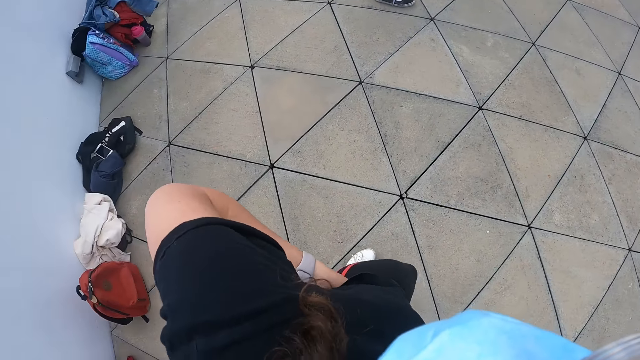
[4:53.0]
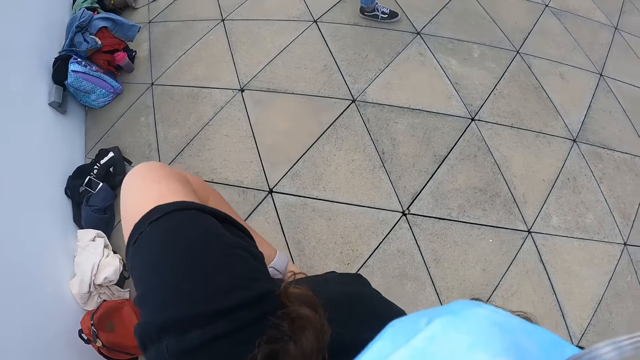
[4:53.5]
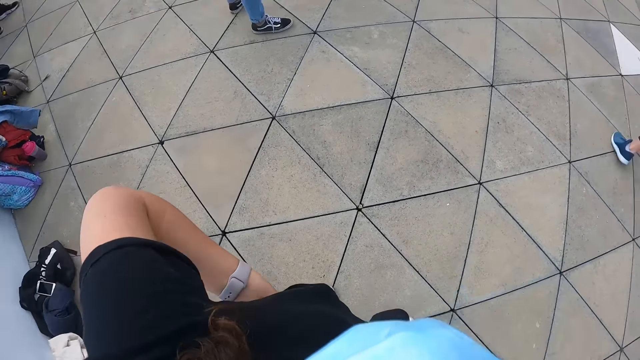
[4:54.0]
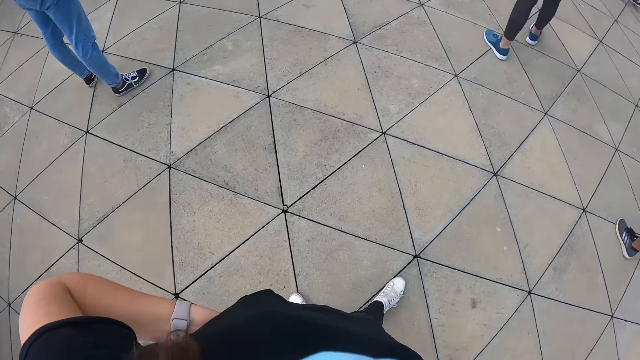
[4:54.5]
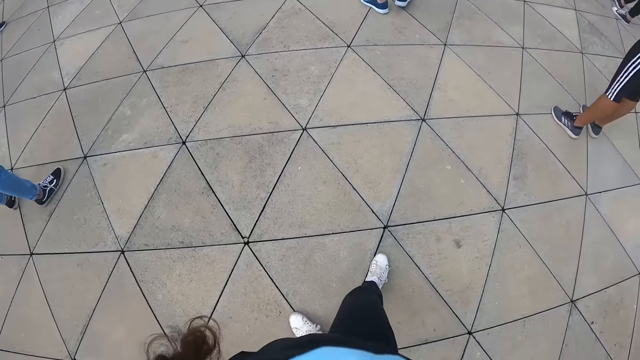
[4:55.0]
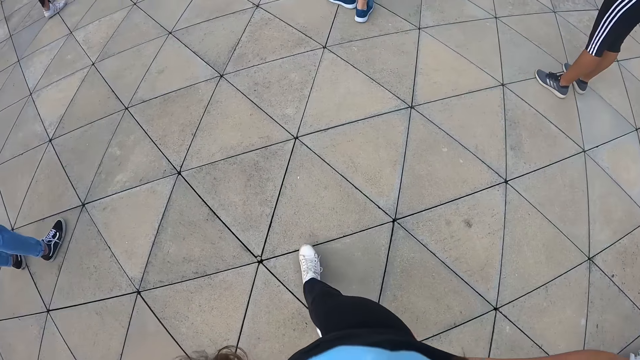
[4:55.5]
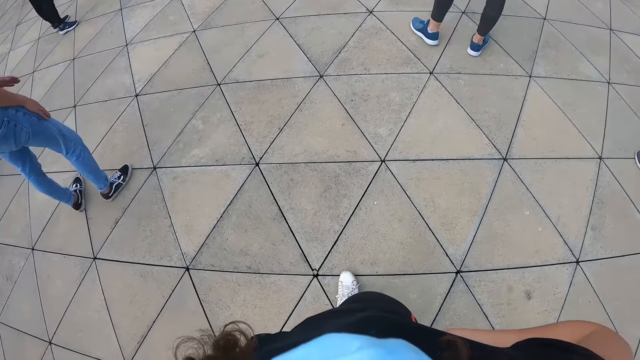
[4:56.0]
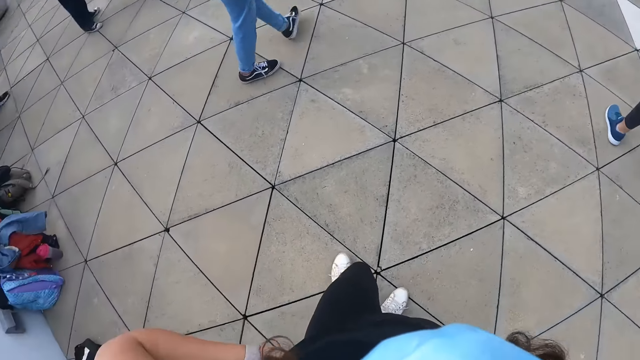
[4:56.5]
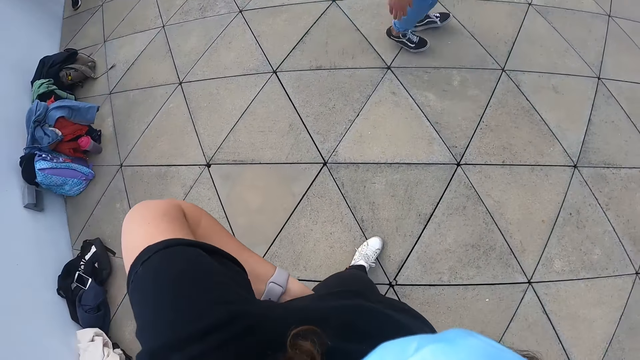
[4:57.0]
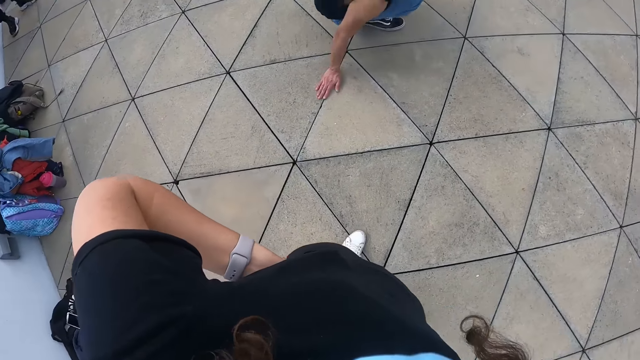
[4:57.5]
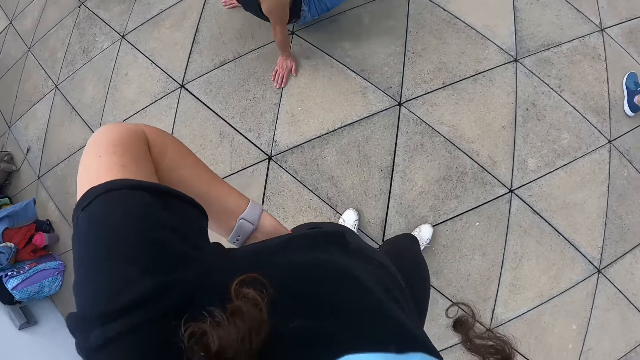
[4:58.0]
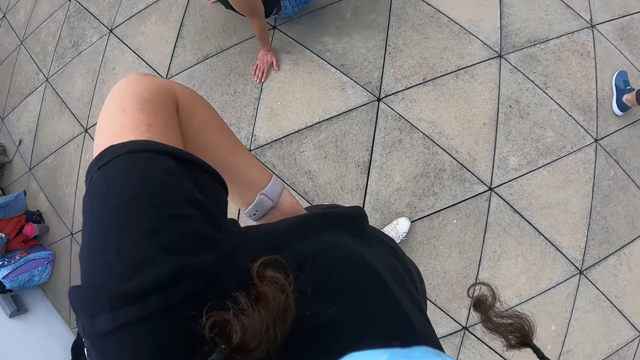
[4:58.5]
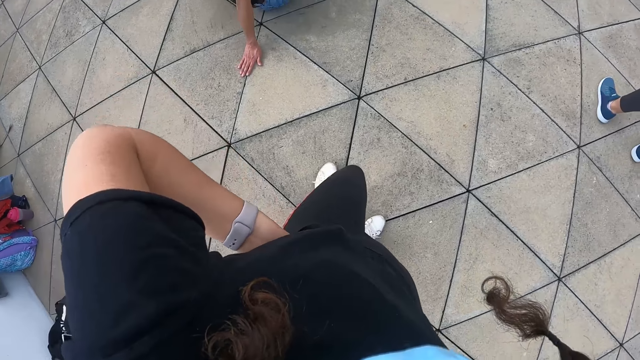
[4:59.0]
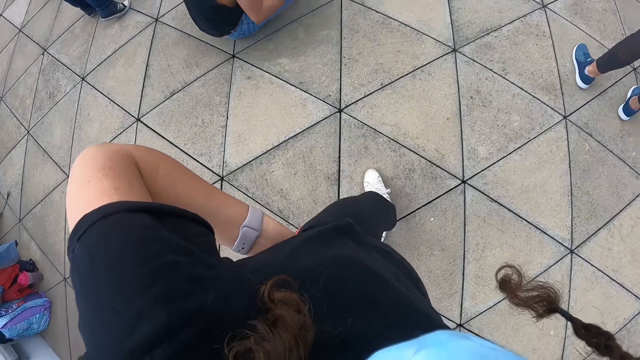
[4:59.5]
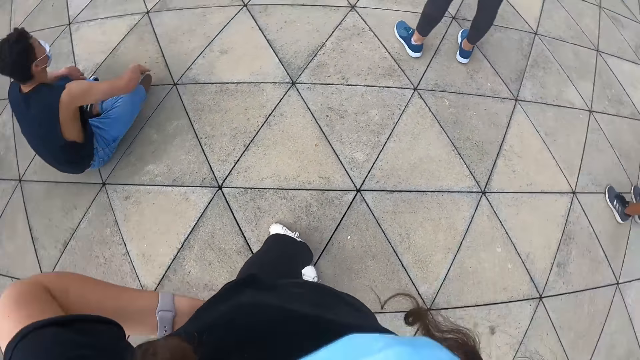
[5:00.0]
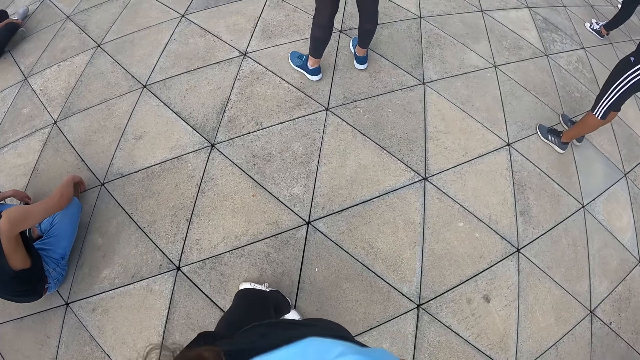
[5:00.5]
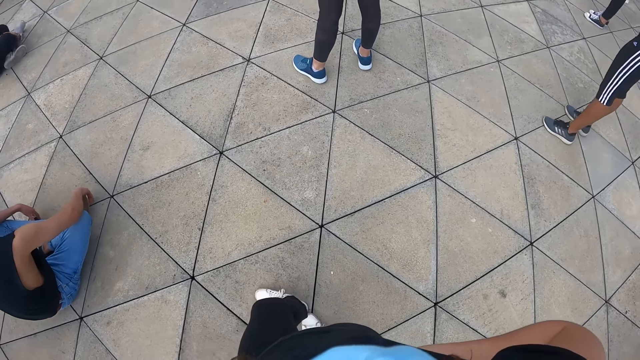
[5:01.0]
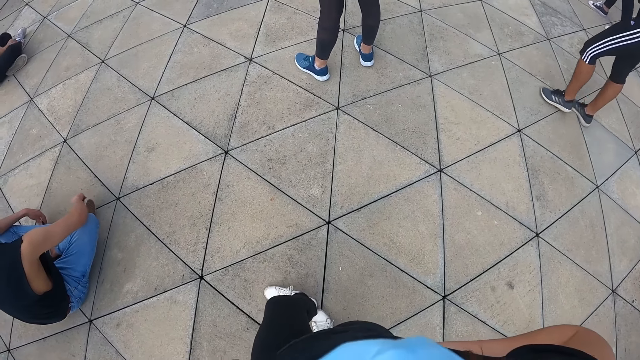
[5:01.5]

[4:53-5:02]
The camera wearer steps back. They exercise on the field.

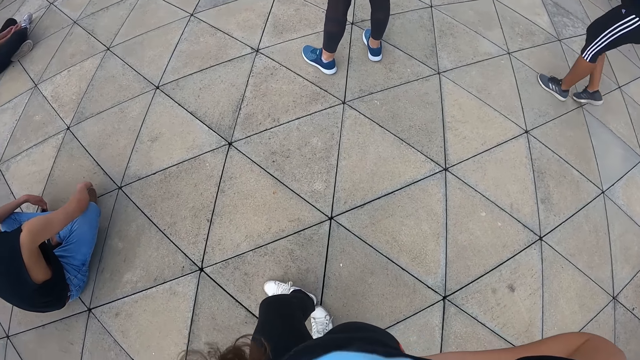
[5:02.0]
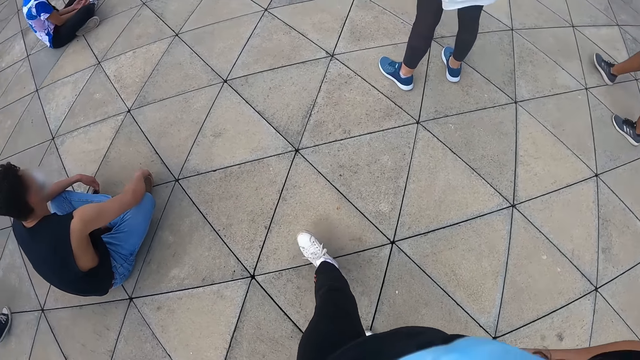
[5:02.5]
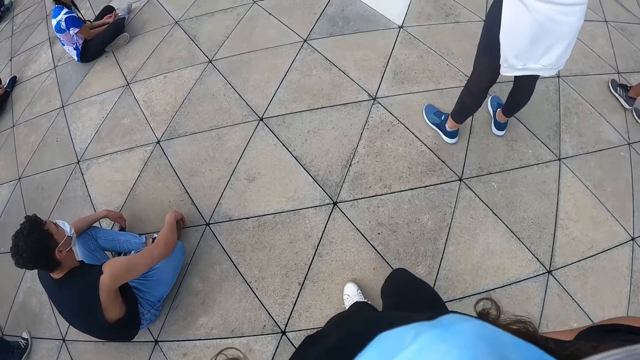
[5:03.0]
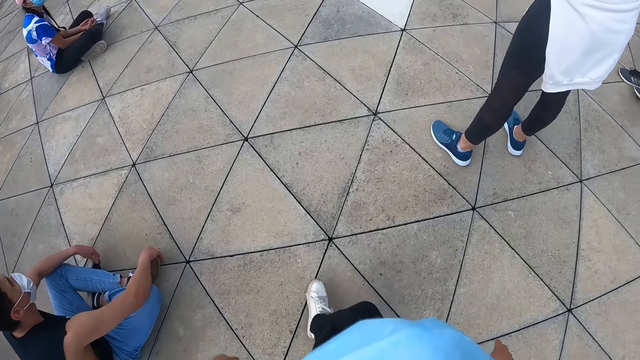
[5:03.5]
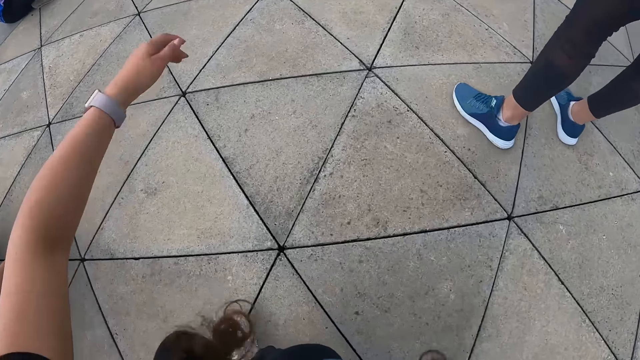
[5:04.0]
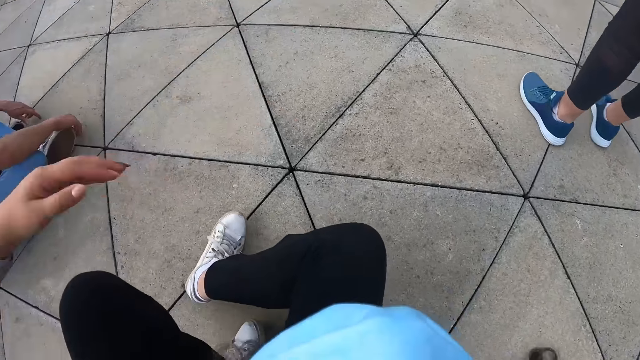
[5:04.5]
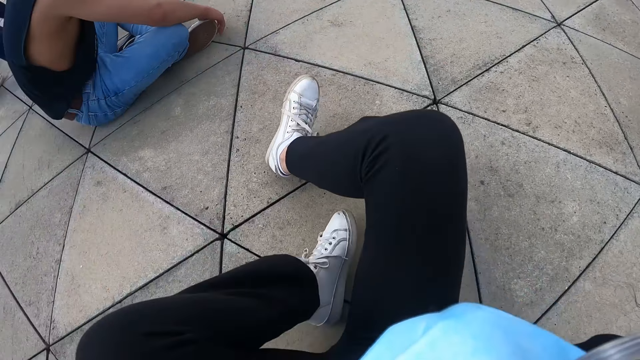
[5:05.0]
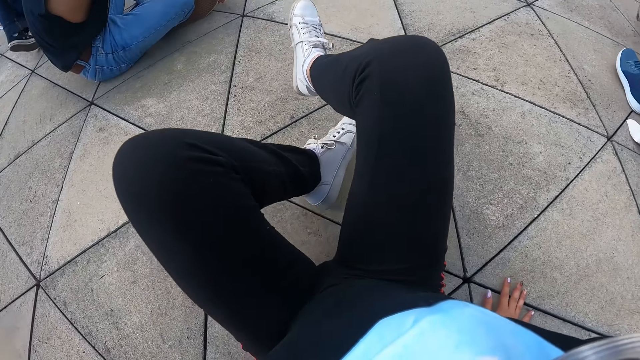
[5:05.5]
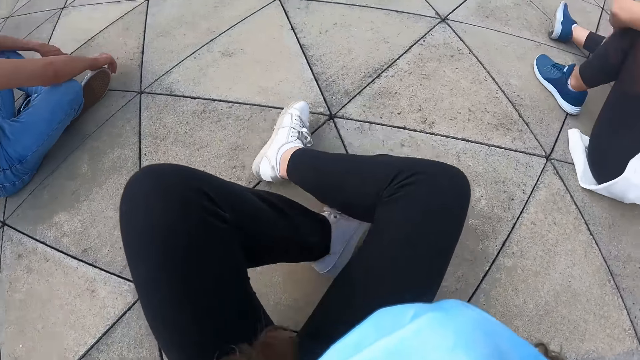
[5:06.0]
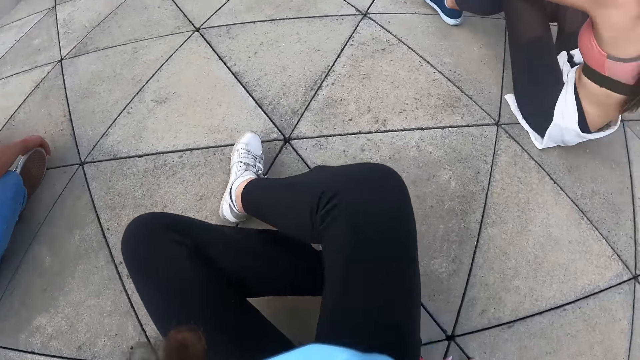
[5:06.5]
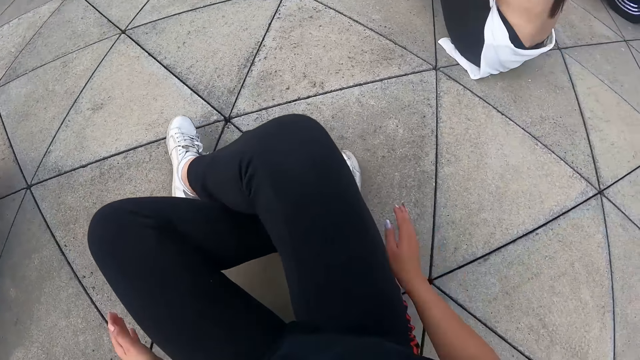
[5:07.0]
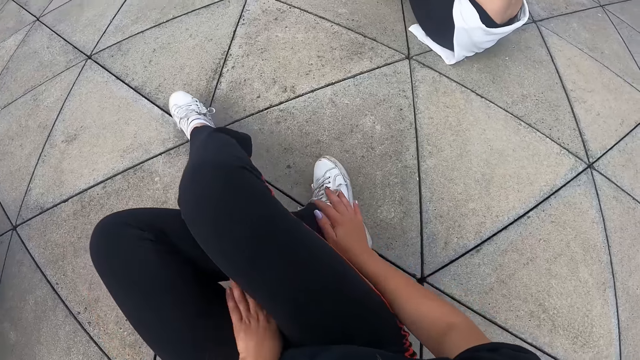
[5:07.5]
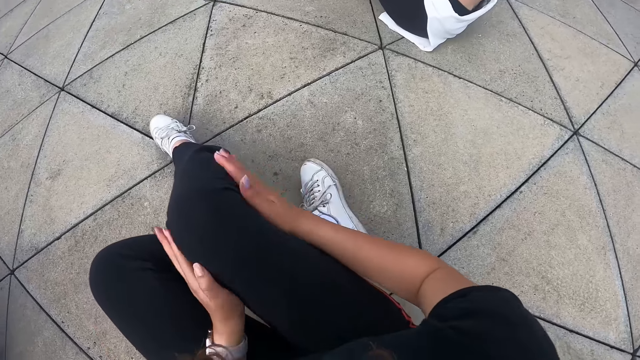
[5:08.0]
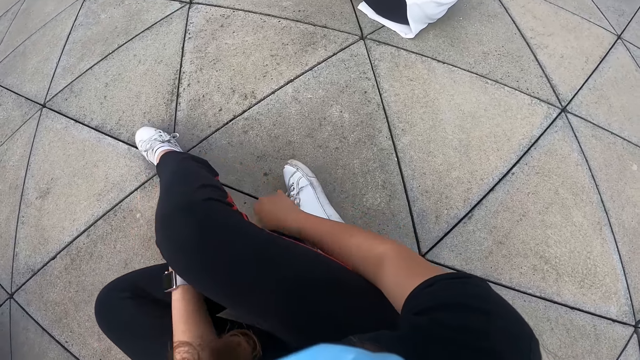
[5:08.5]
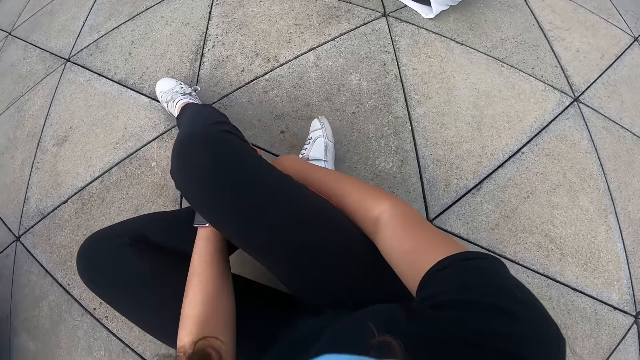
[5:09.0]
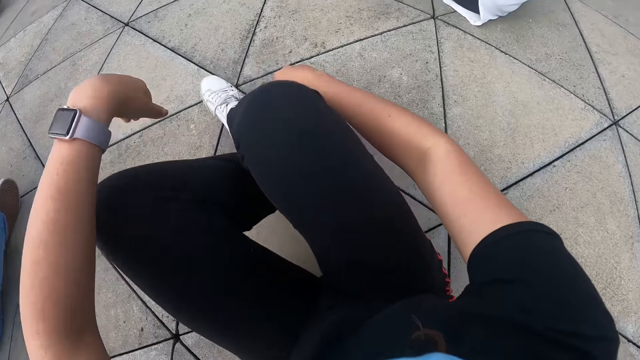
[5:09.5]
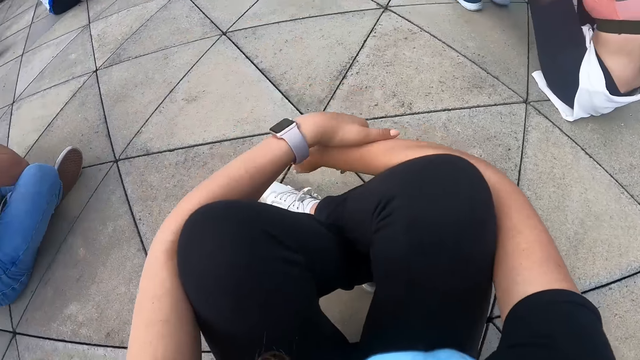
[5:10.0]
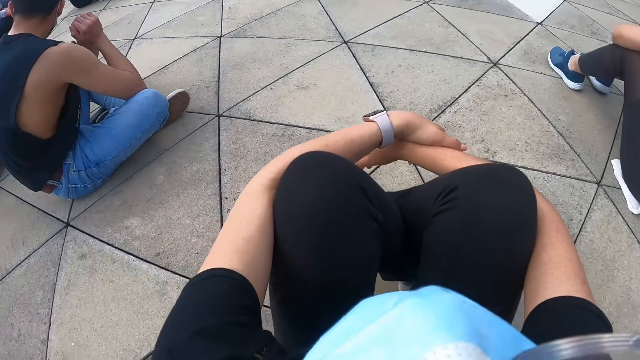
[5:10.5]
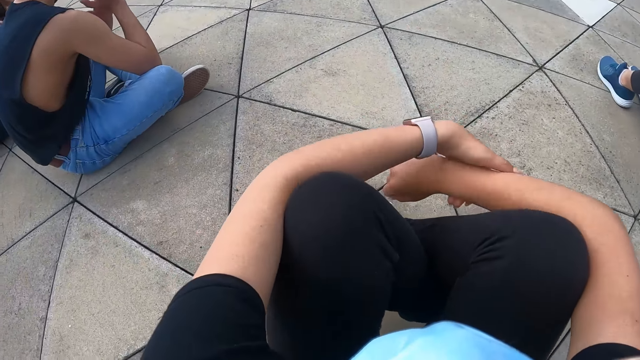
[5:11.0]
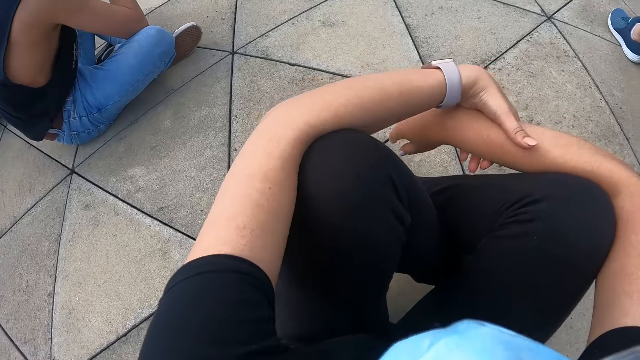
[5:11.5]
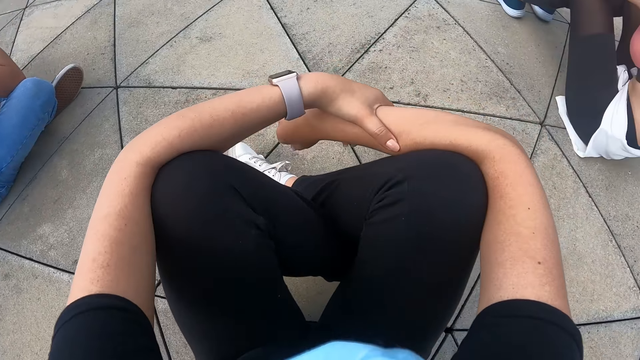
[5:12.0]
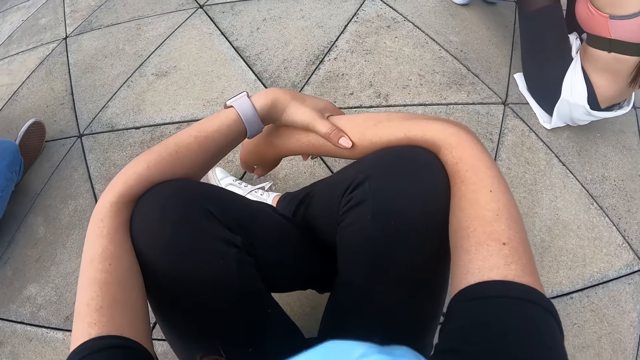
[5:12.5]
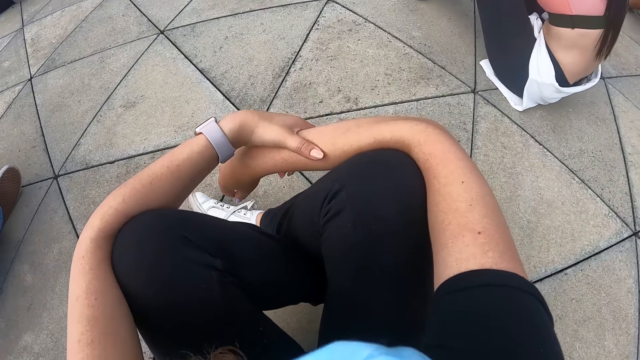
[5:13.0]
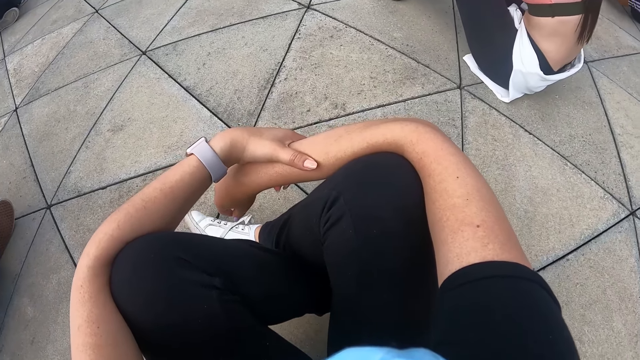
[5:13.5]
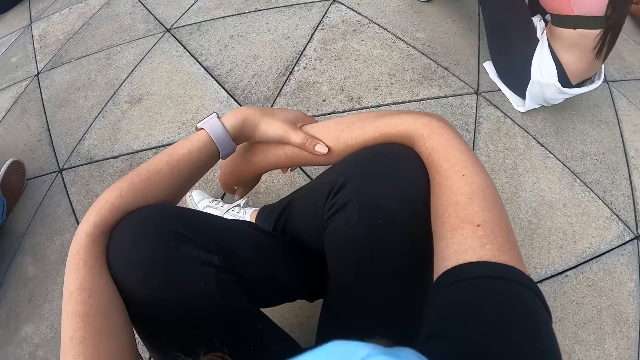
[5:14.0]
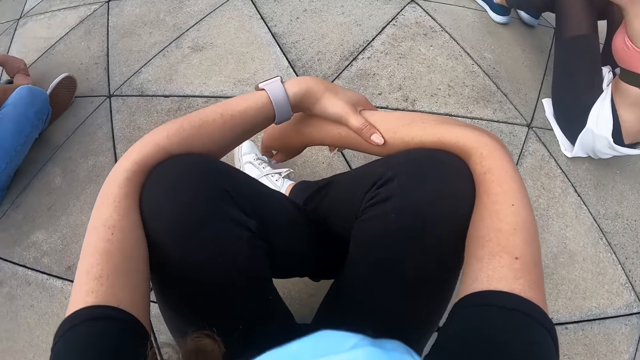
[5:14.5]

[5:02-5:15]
The camera wearer sits on the floor. She touches her shoe with her right hand.
